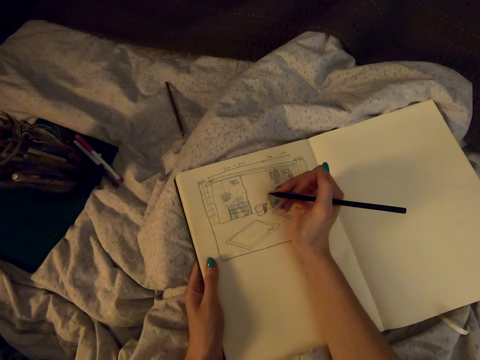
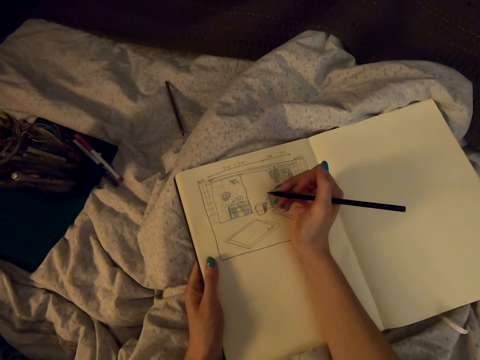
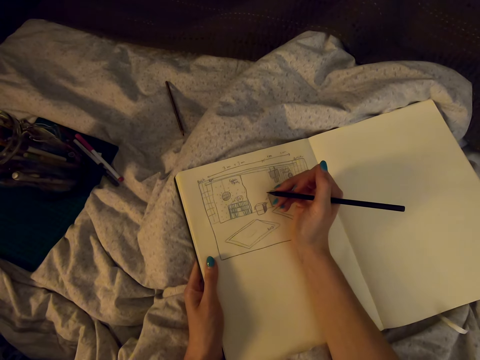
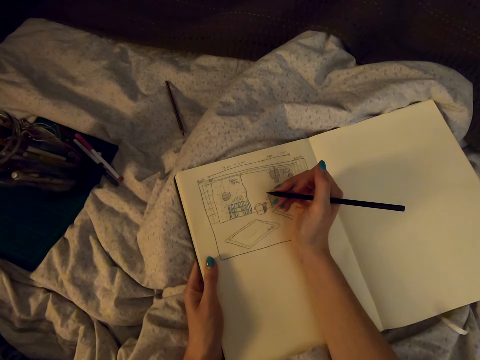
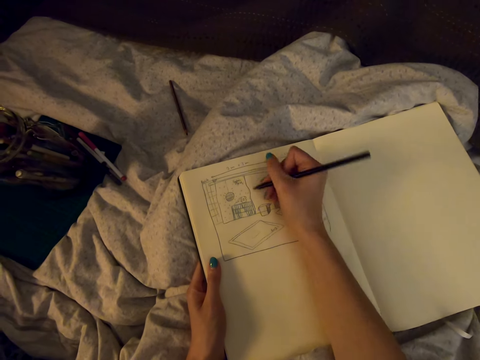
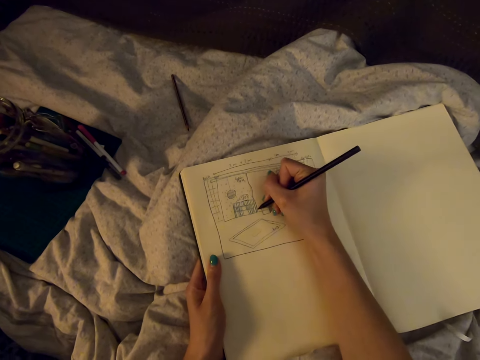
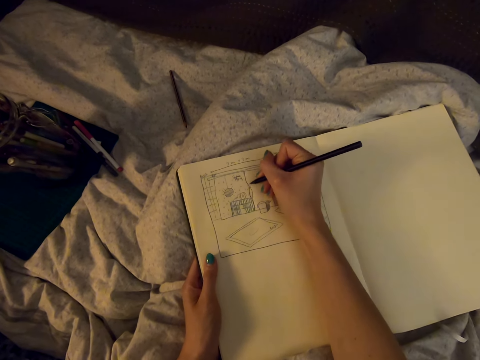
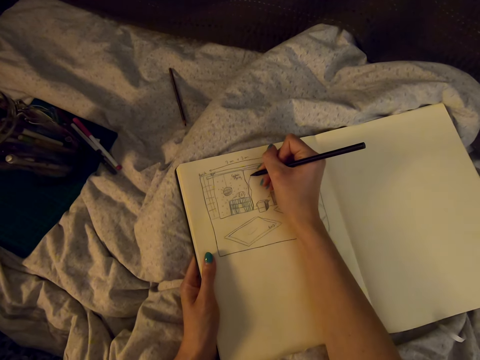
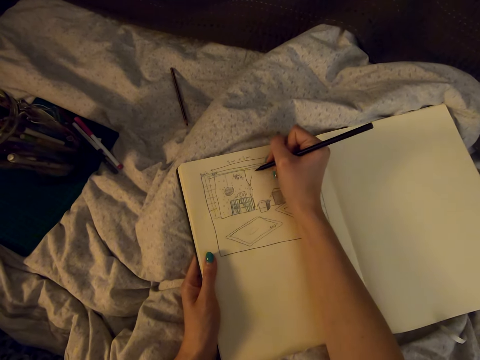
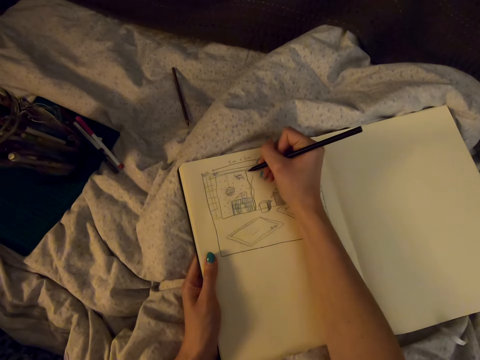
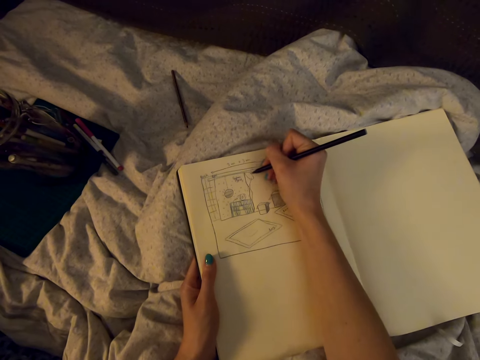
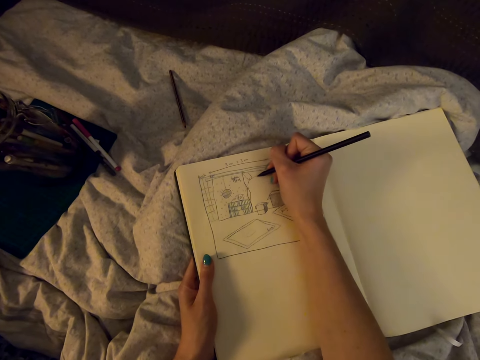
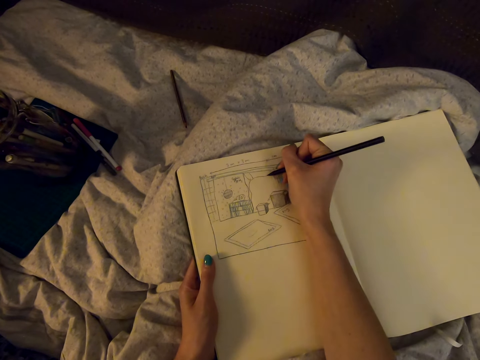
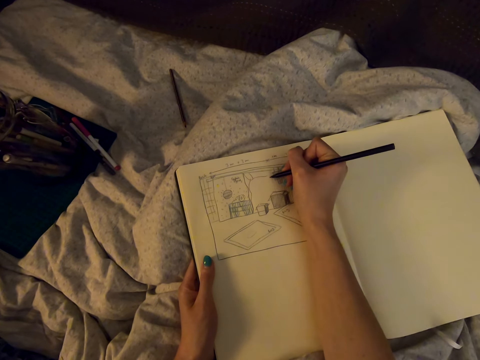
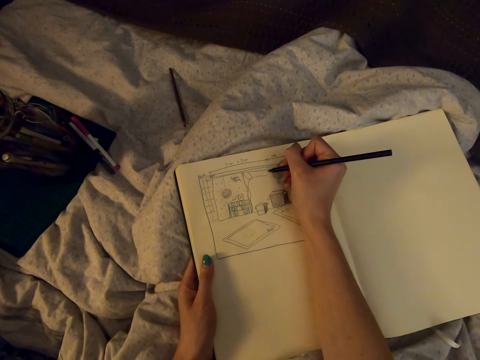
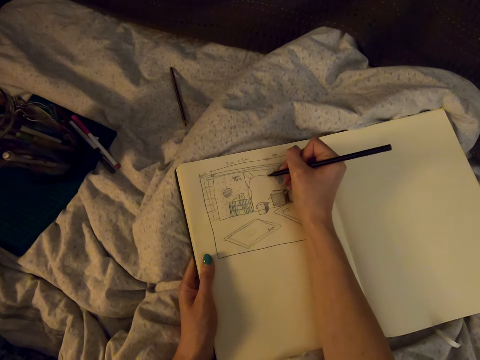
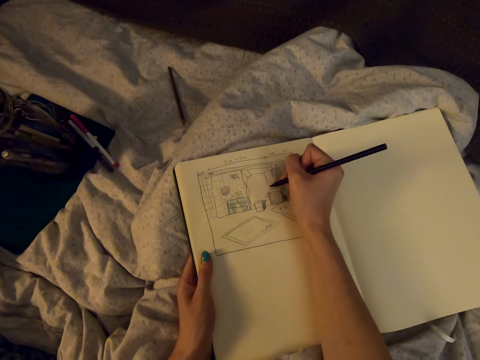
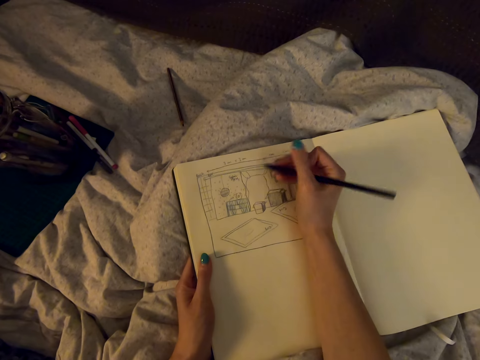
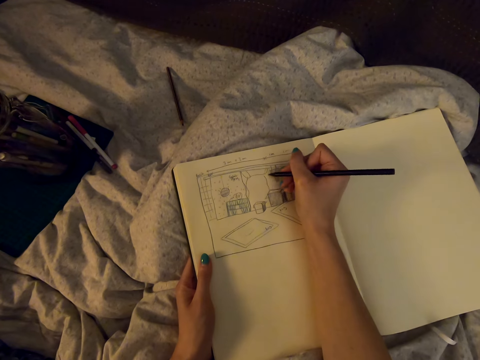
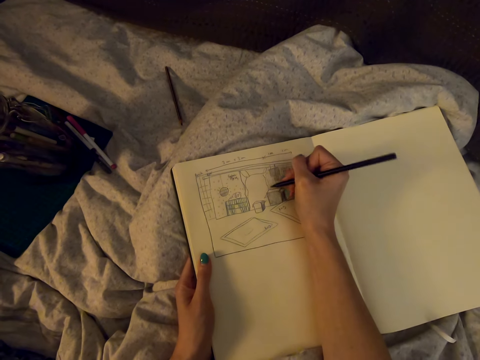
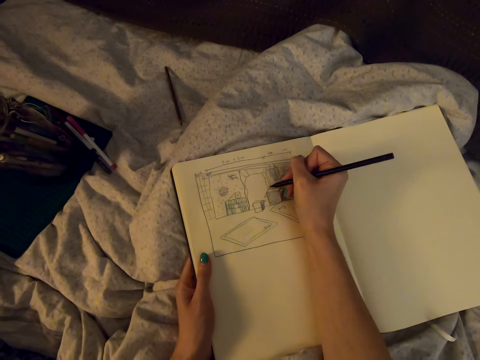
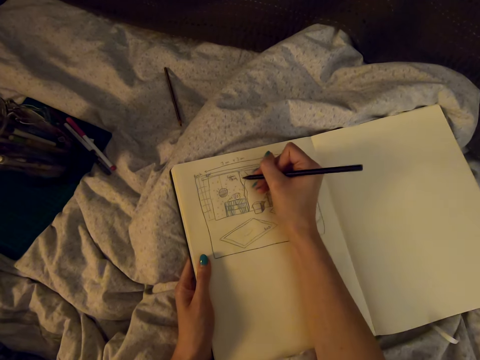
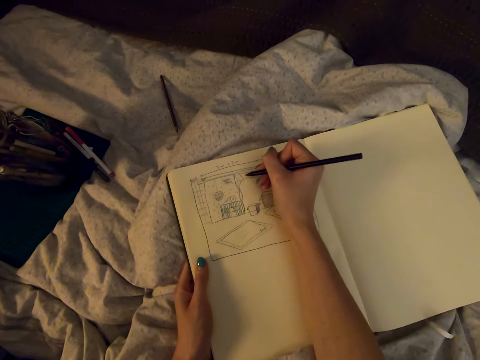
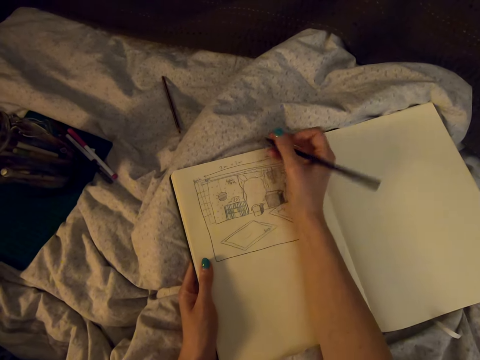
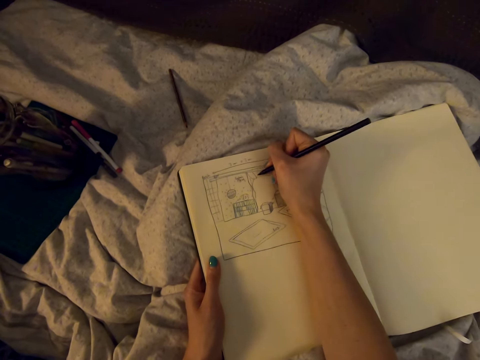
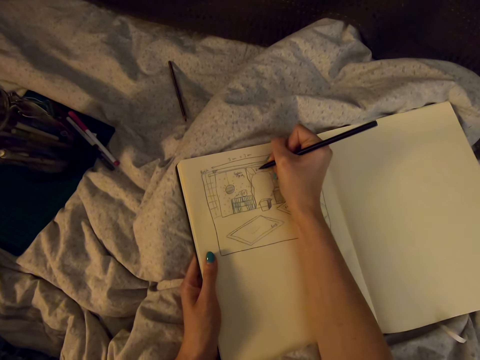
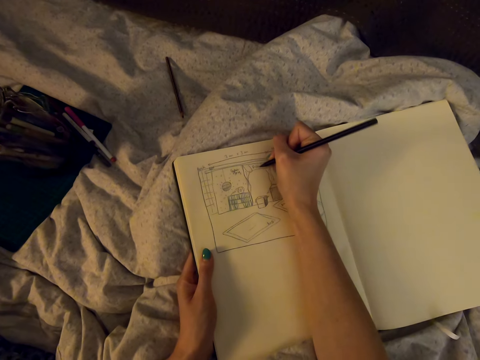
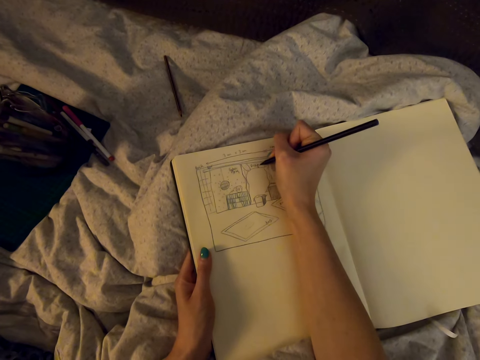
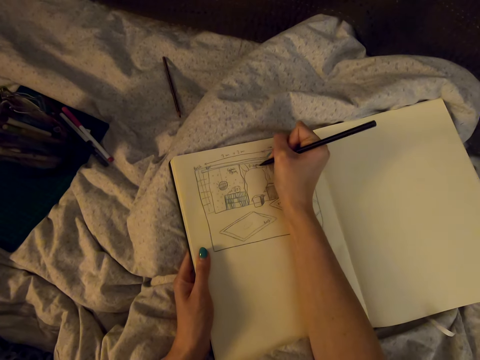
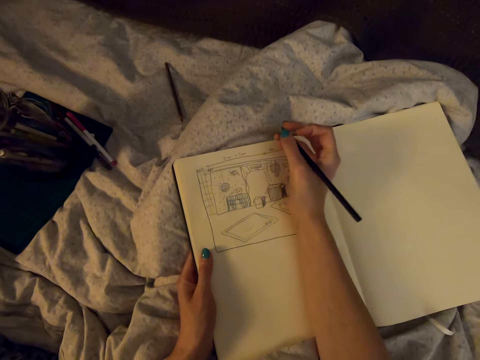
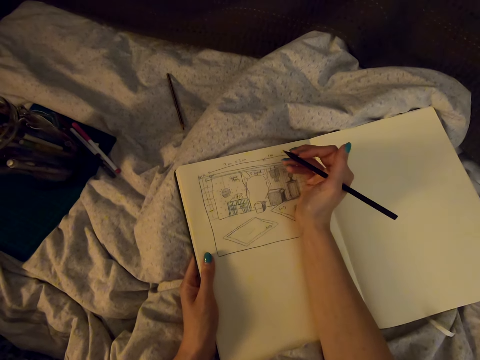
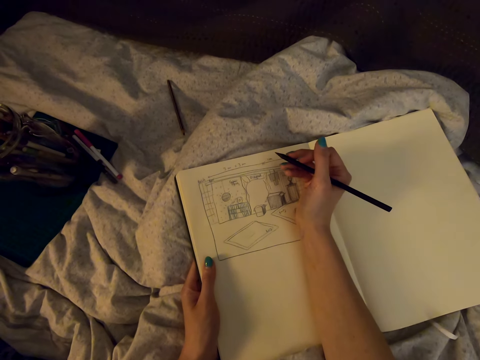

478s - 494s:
The camera wearer writes on the drawing.

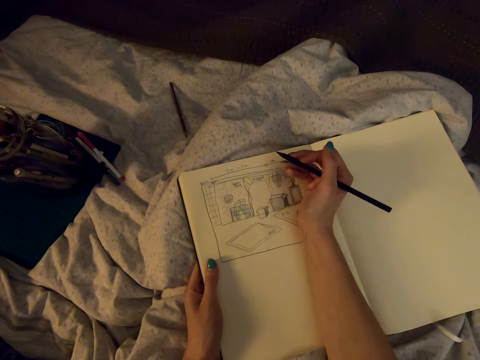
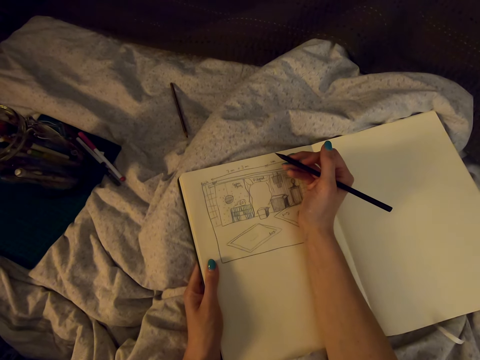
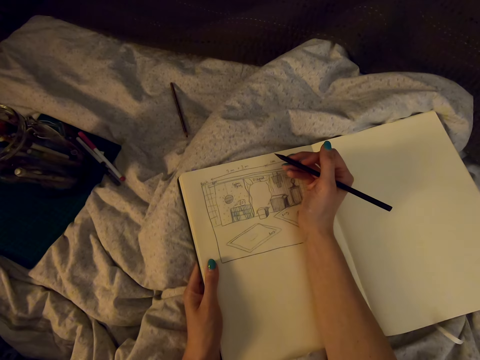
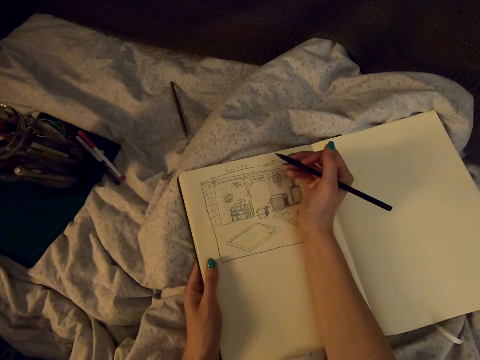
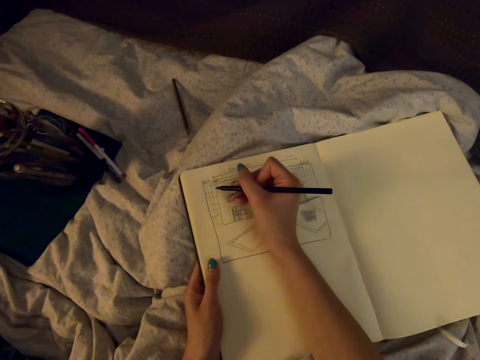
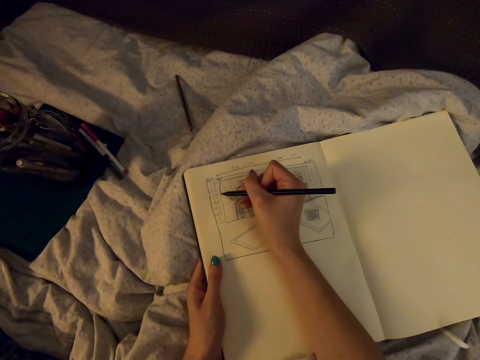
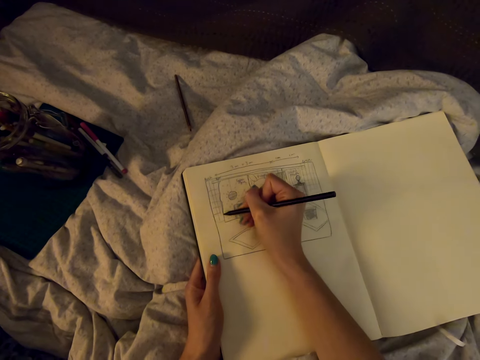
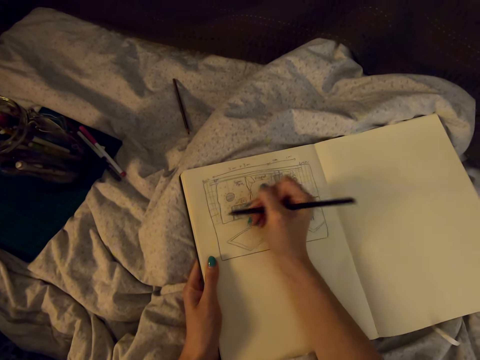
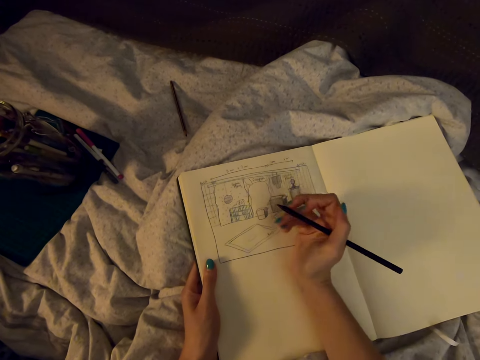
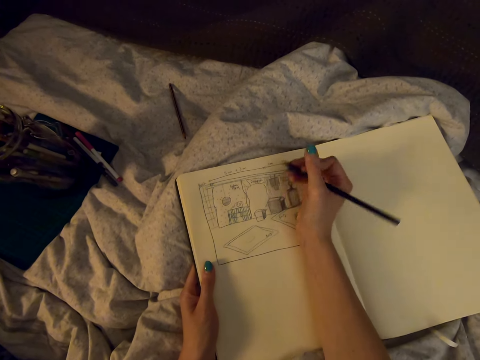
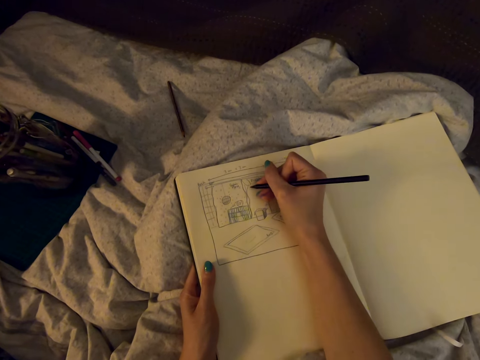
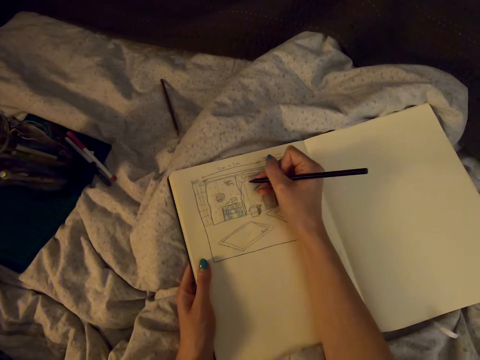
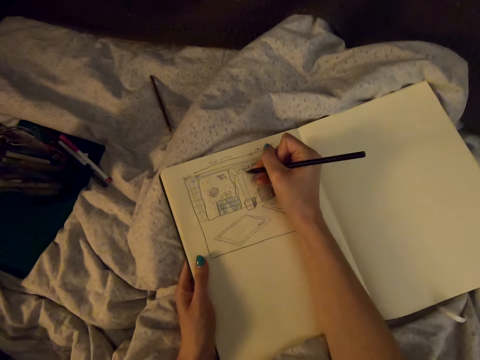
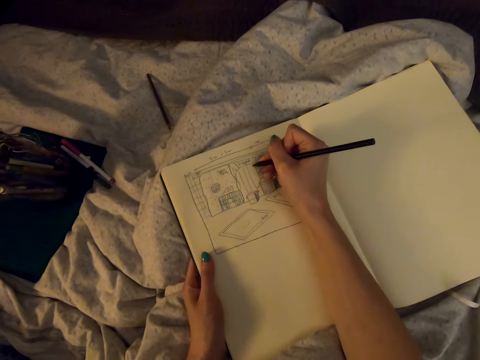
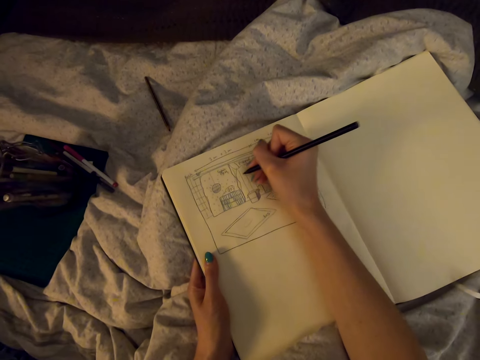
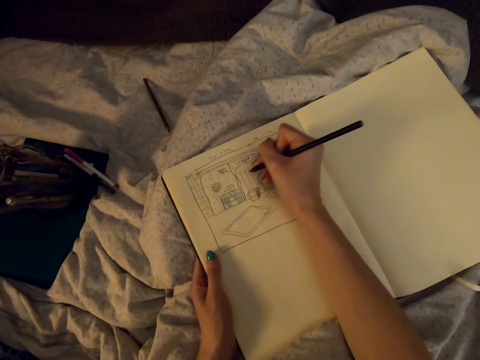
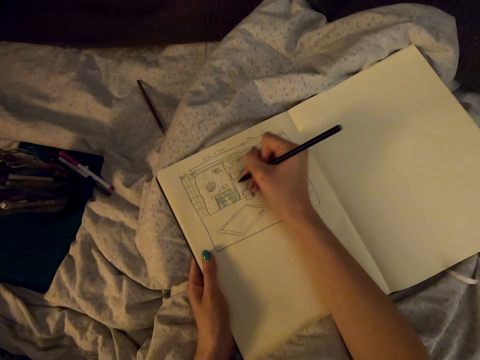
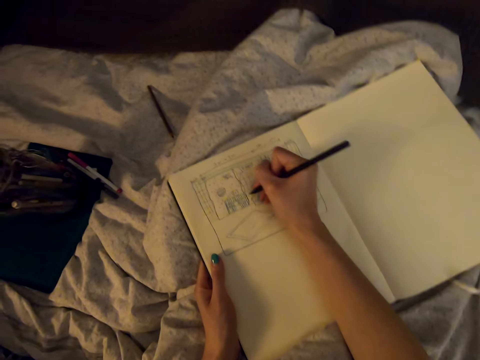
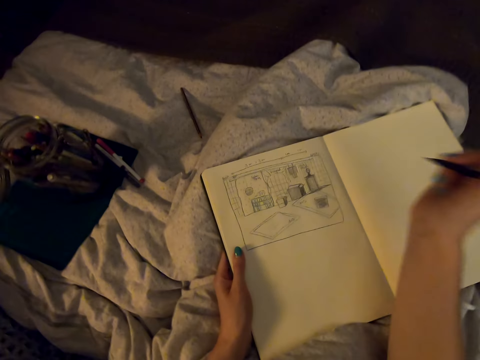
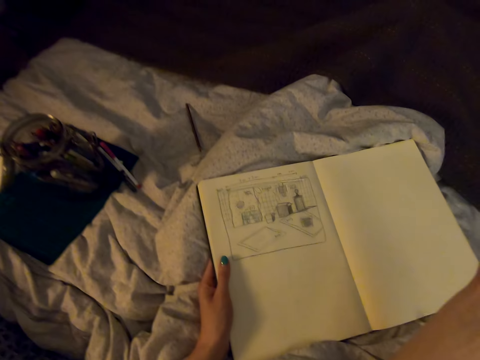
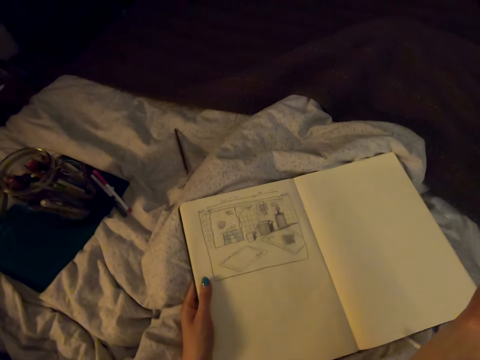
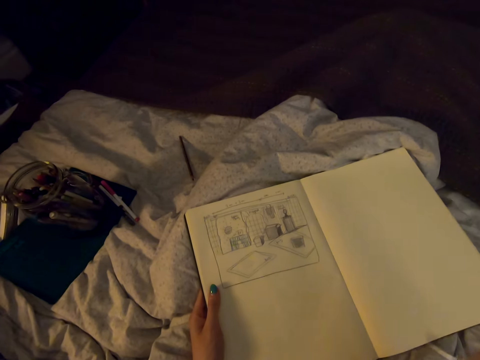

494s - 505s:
The camera wearer draws on the book.
